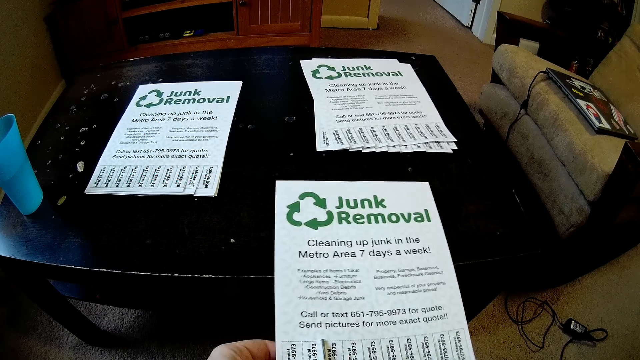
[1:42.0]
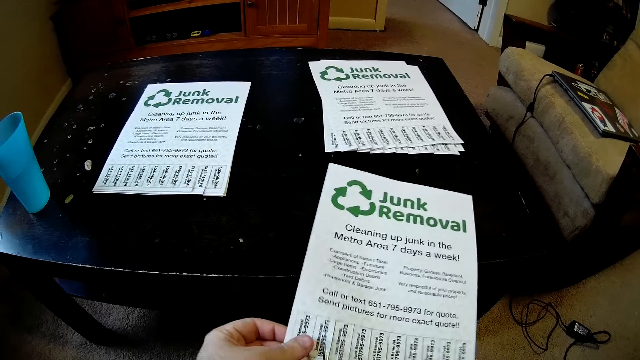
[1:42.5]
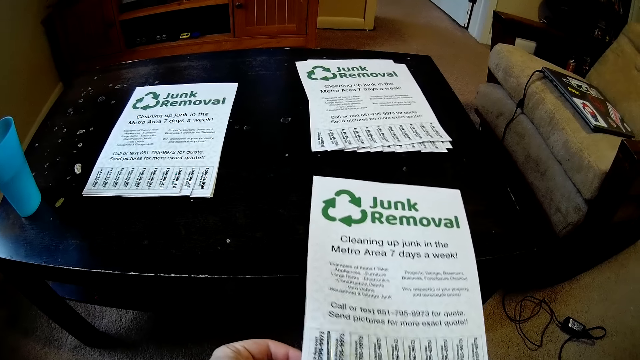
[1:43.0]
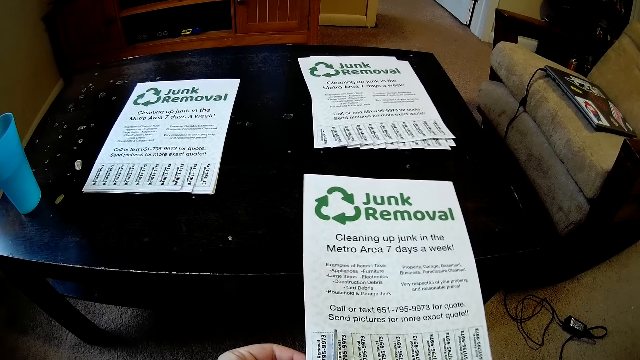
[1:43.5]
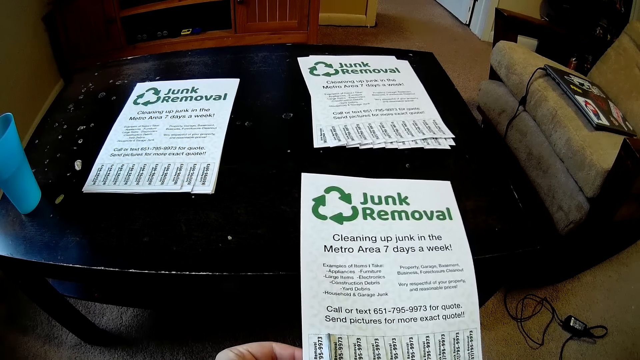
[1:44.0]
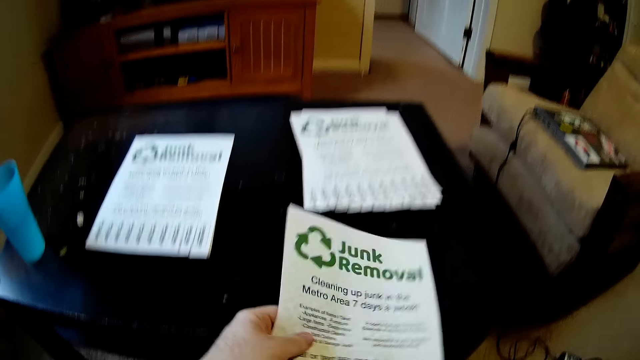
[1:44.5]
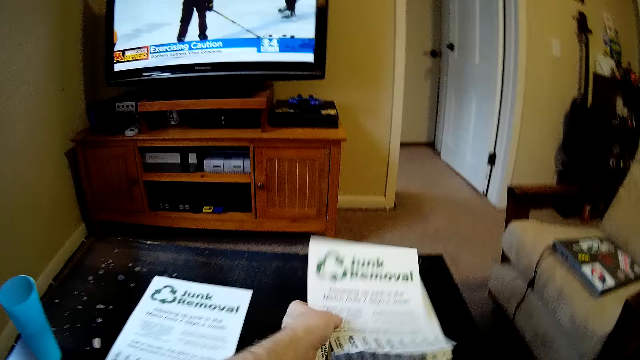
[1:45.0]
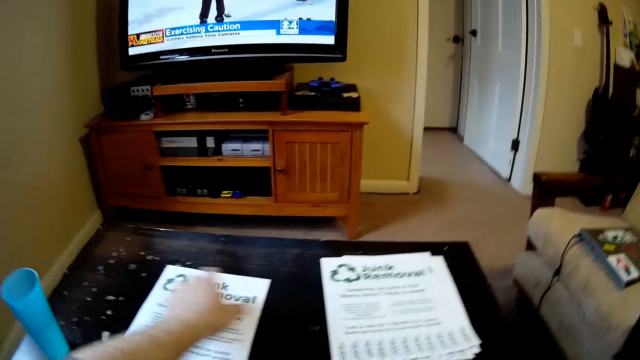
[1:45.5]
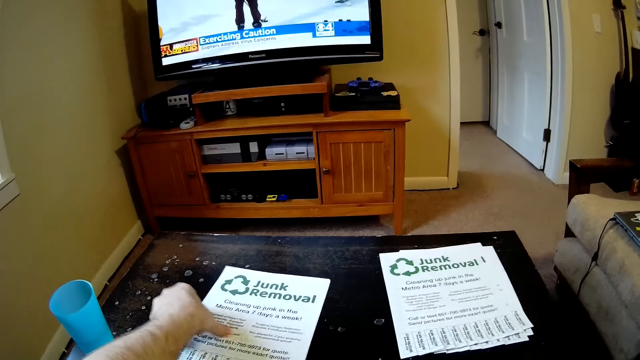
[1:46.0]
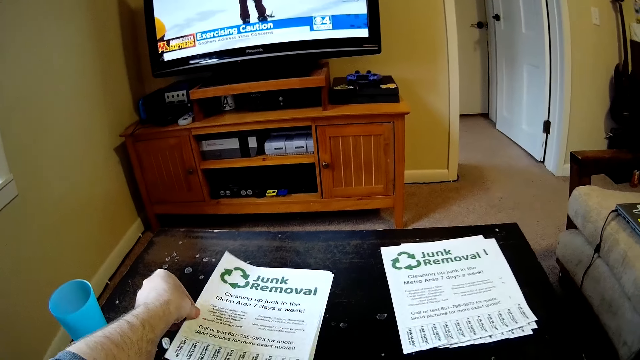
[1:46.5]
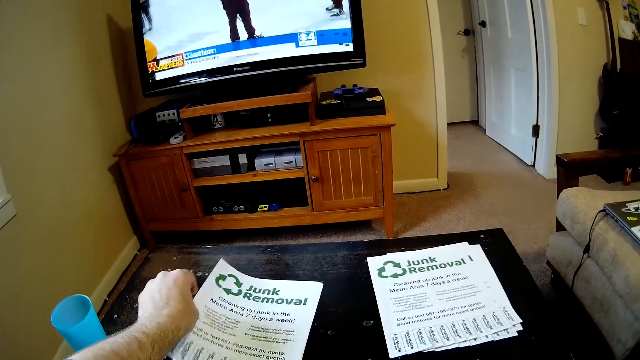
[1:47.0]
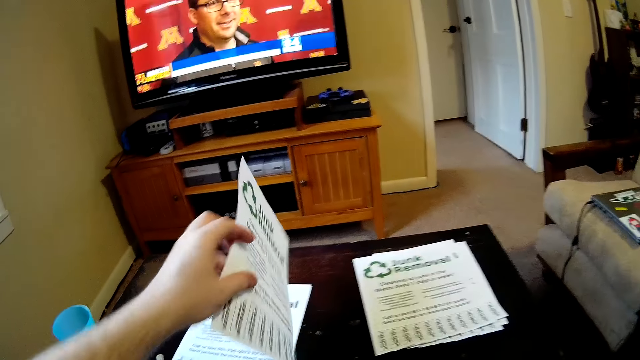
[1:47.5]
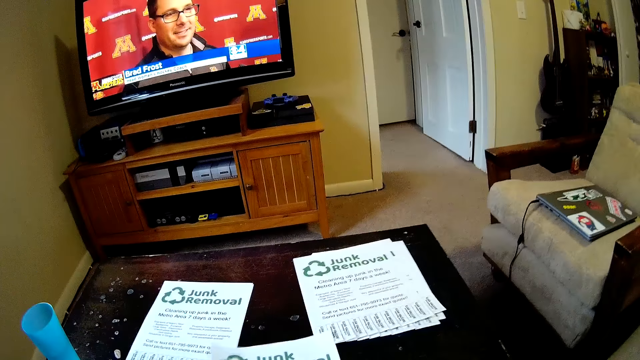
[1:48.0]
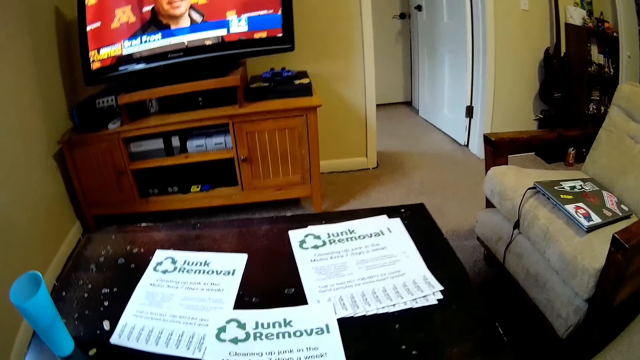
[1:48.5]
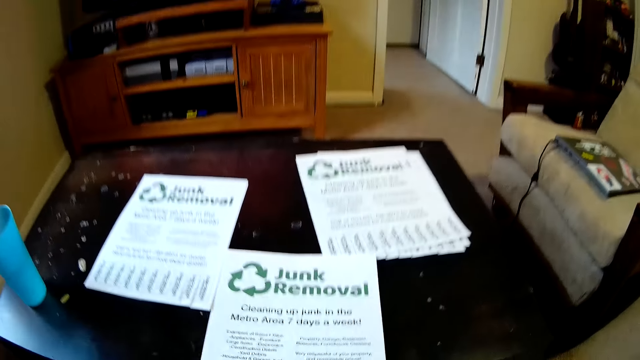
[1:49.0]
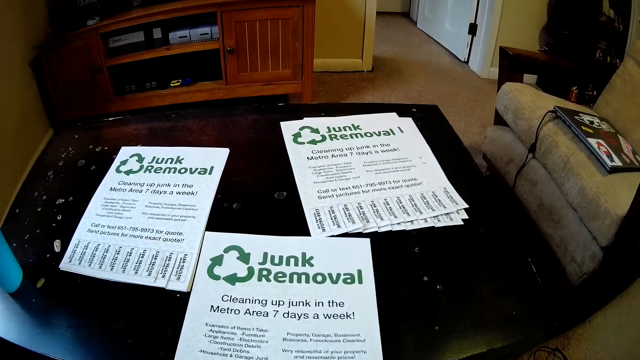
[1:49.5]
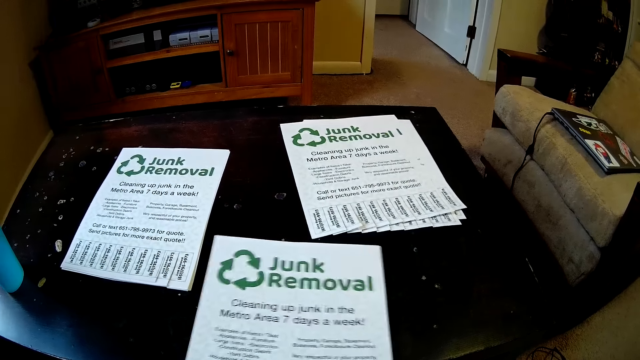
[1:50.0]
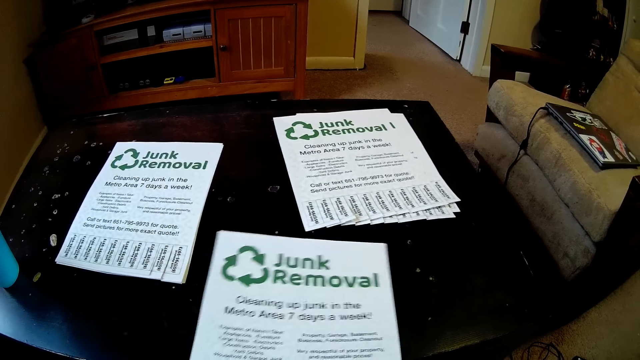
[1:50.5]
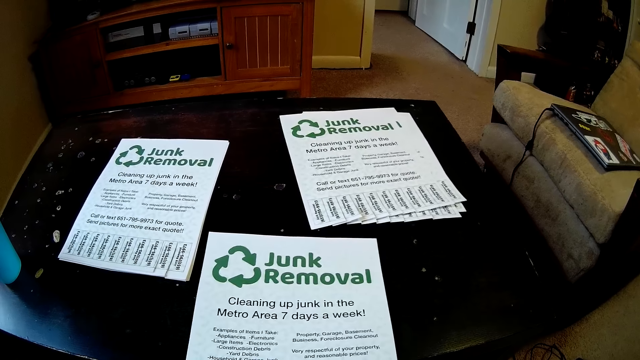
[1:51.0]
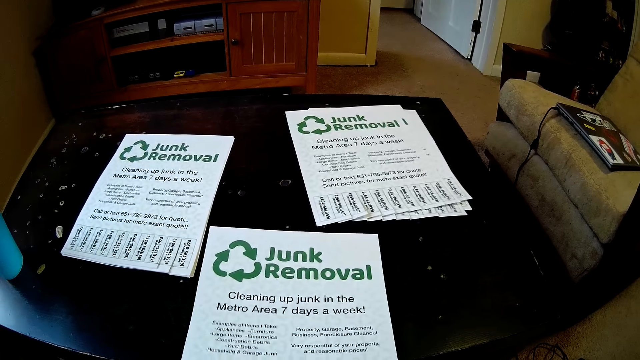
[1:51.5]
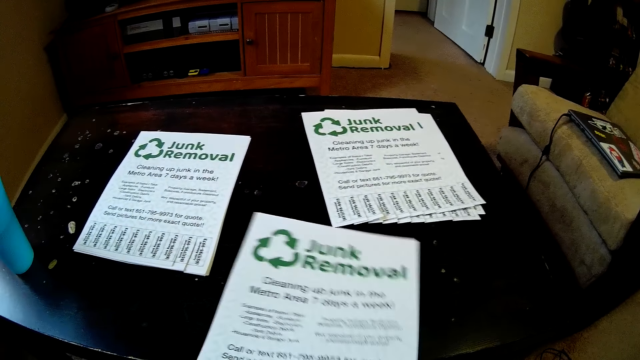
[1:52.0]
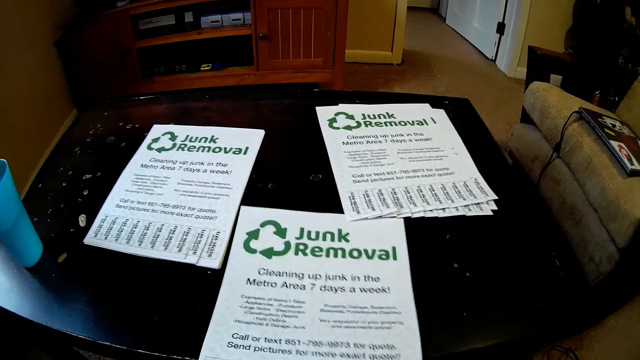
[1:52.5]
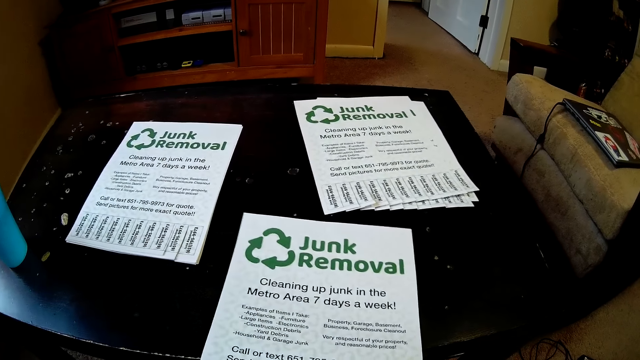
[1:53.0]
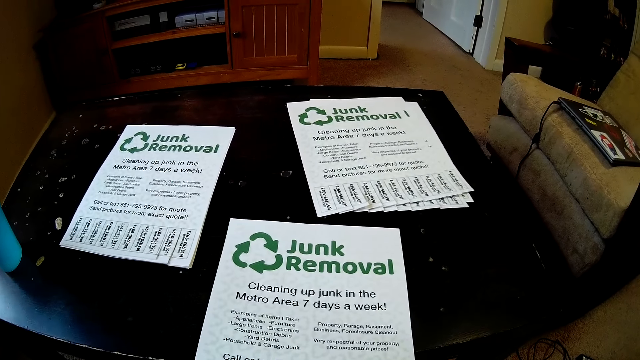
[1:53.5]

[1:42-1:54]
The camera wearer places a paper on top of another. They pick a paper from the others. They place the paper on a table. They cut the paper with a pair of scissors.

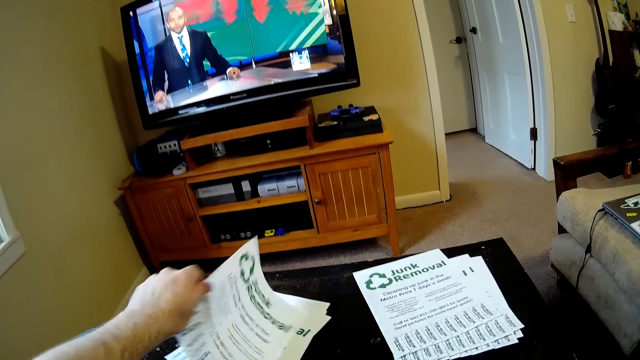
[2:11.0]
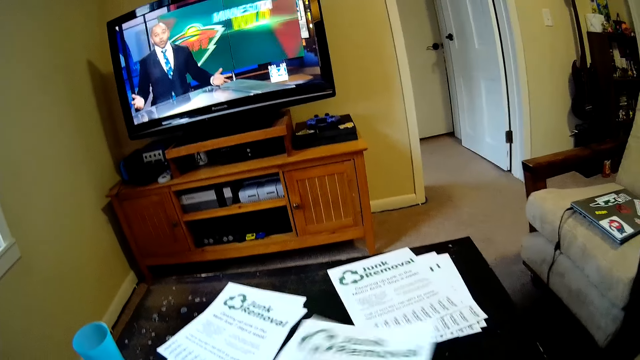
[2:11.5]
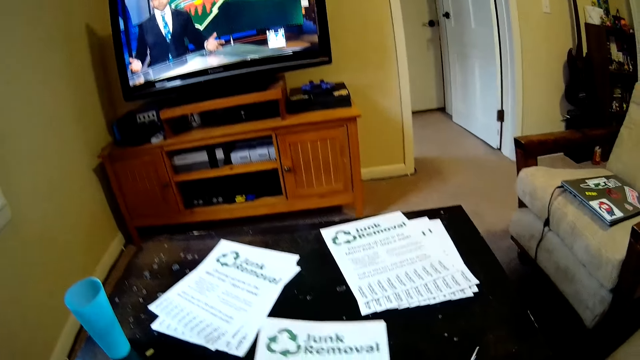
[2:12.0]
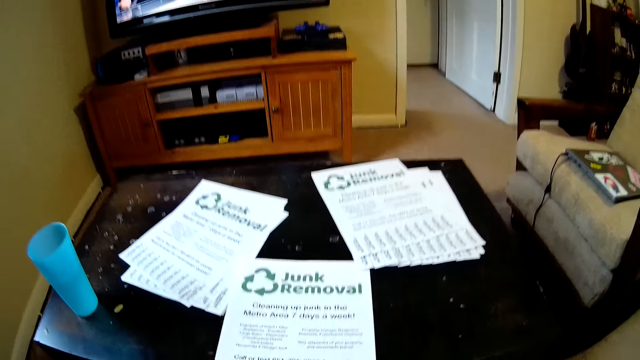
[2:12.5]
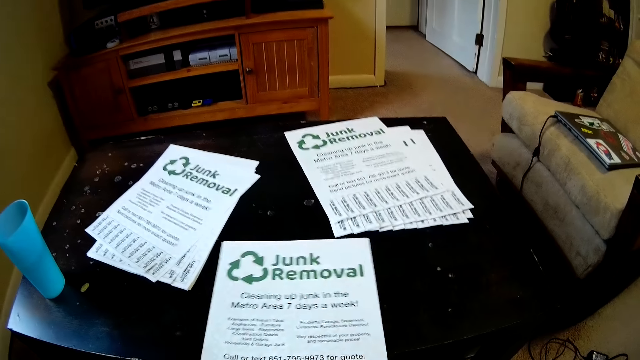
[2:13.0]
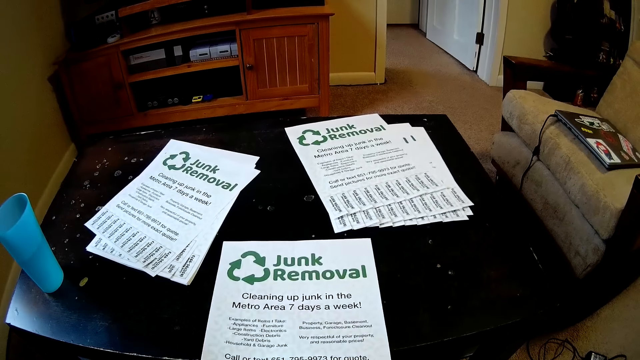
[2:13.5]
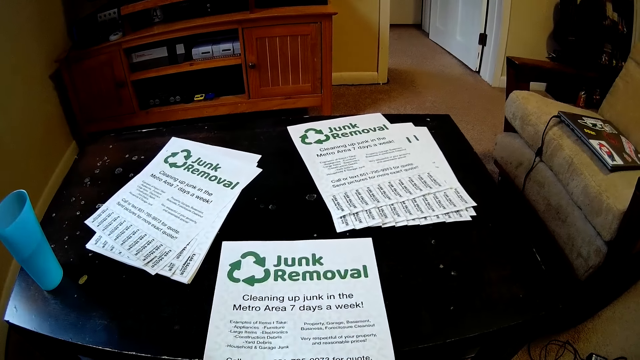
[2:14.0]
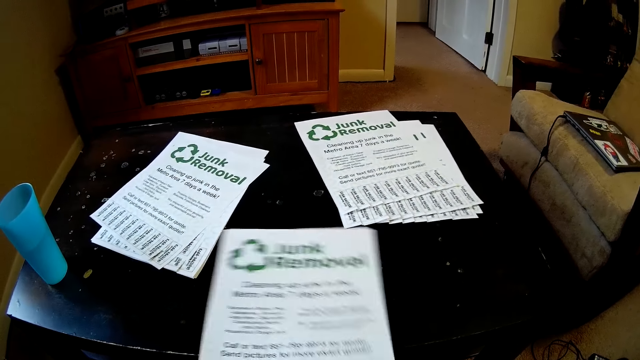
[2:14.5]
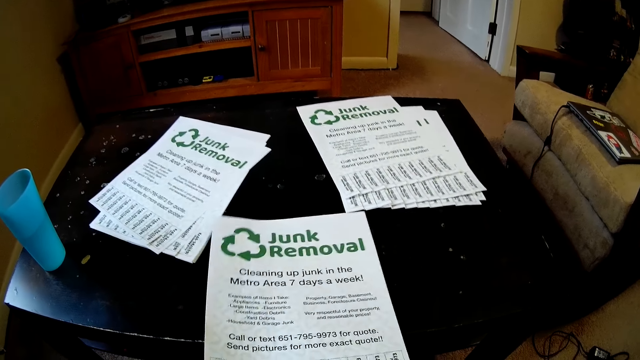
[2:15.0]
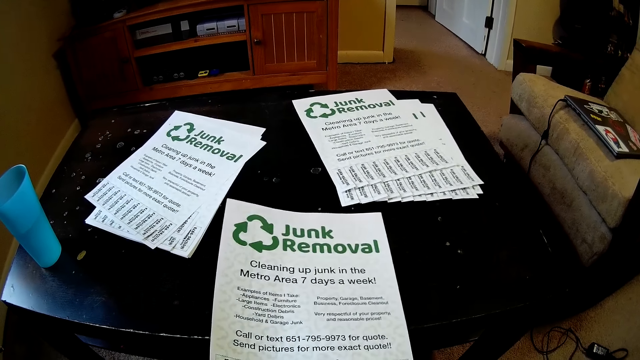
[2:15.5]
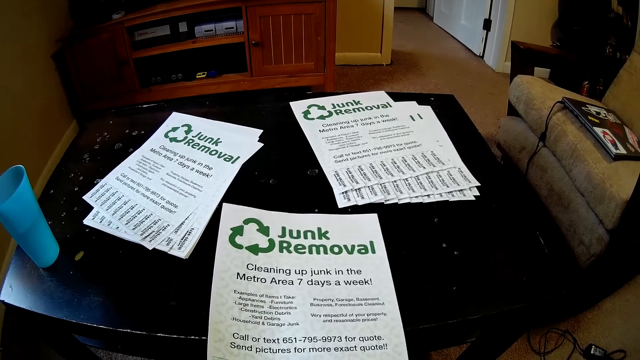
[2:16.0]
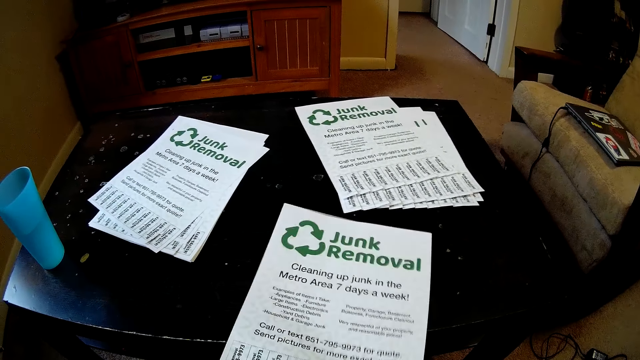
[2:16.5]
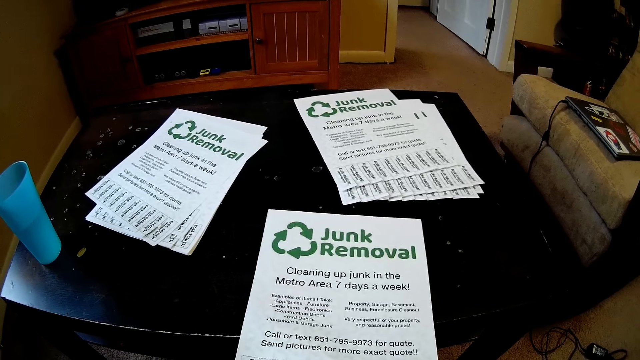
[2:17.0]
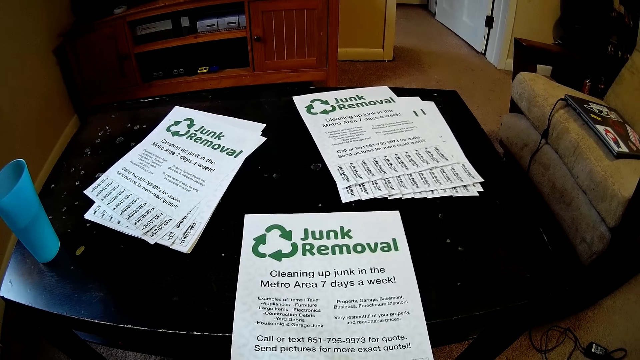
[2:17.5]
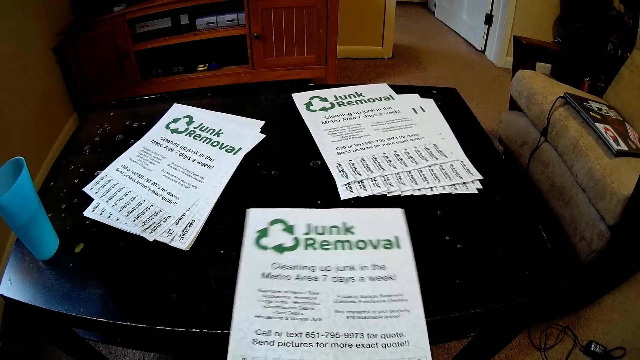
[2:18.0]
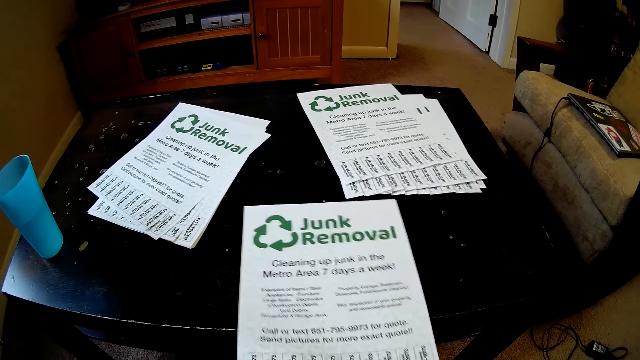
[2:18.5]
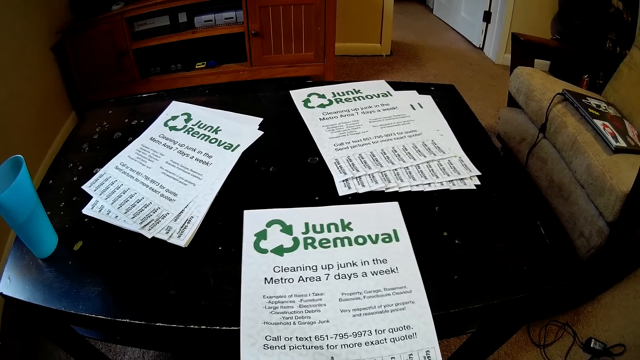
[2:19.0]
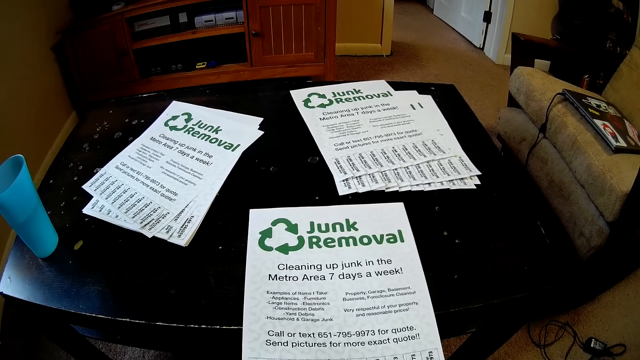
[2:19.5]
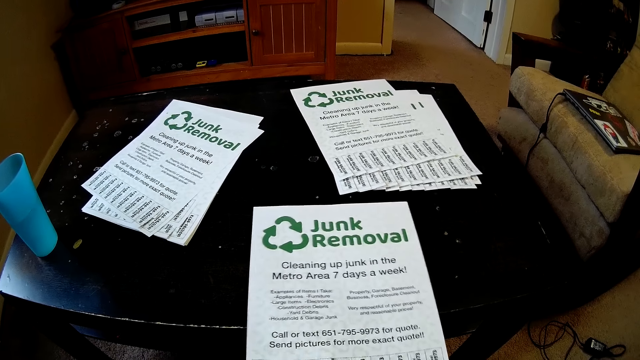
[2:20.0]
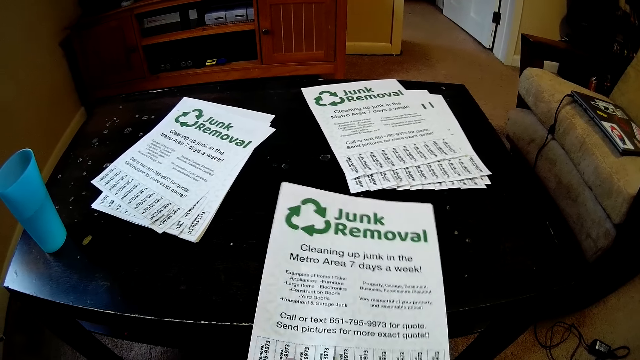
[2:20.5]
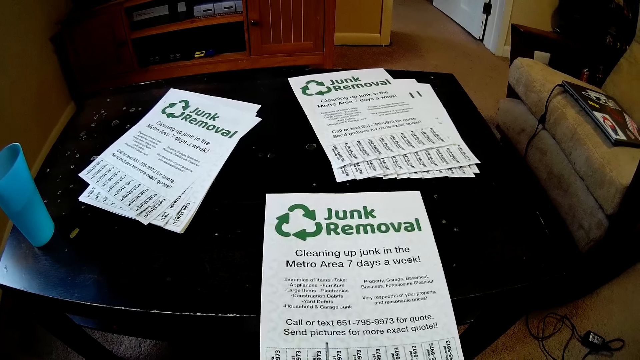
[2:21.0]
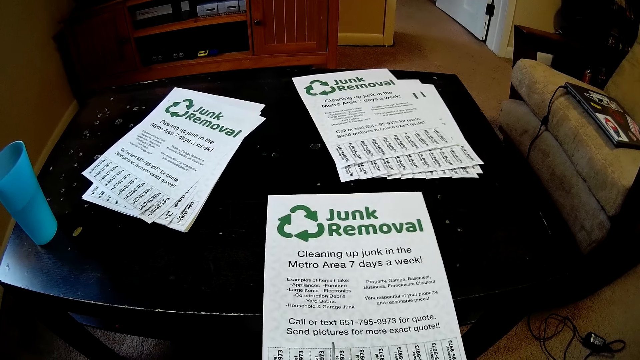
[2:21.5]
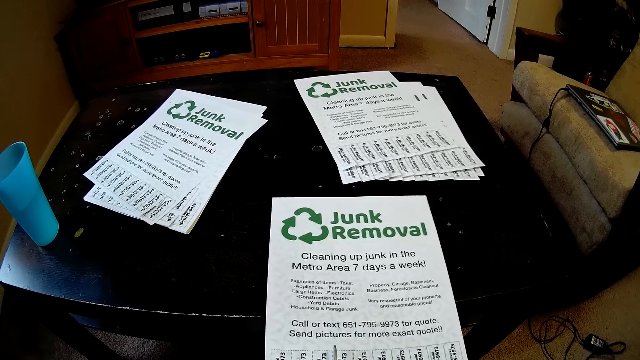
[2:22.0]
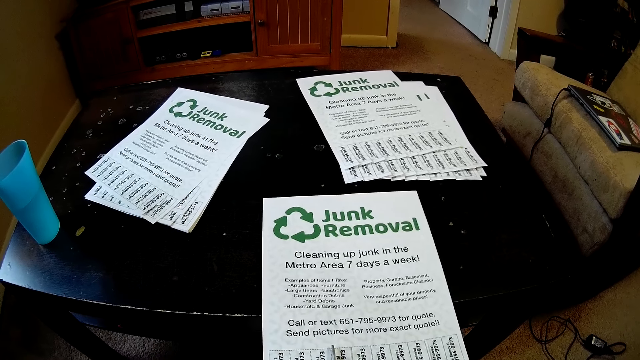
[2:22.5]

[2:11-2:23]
The camera wearer picks a paper from the others. They place the paper on a table. They cut the paper with a pair of scissors.
